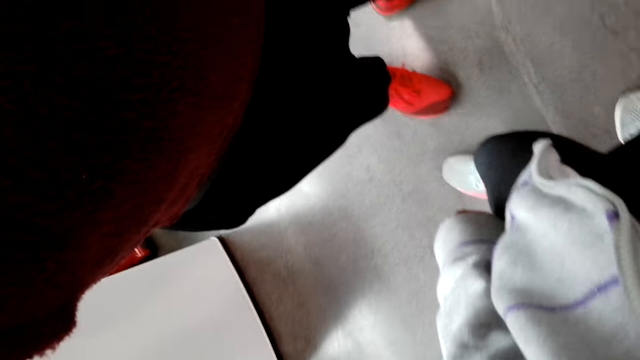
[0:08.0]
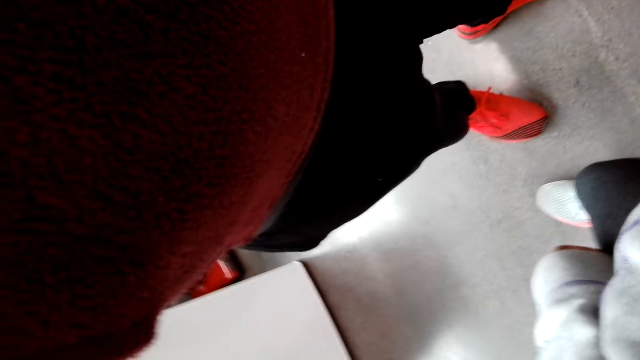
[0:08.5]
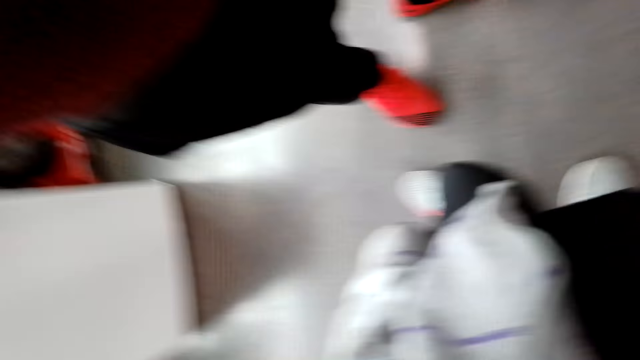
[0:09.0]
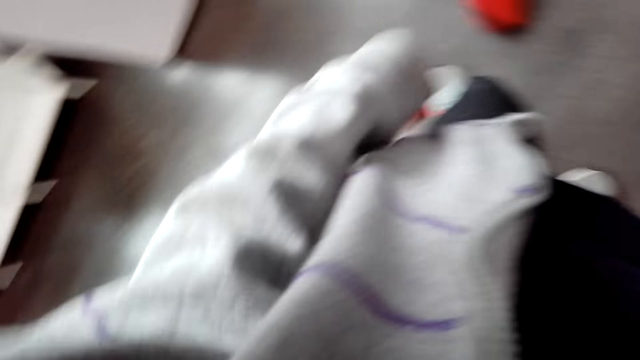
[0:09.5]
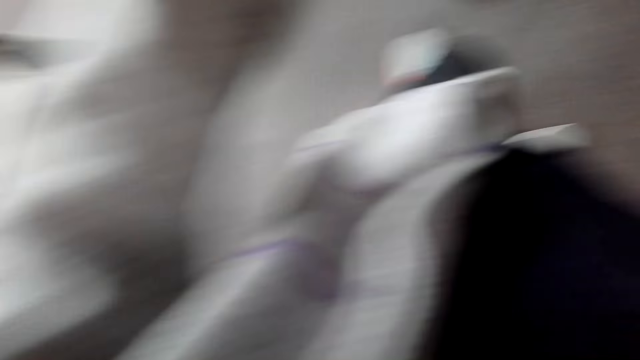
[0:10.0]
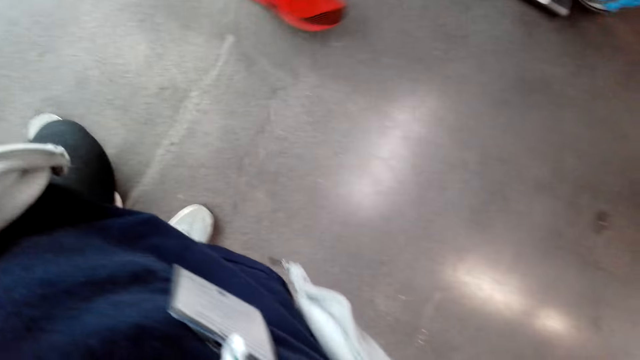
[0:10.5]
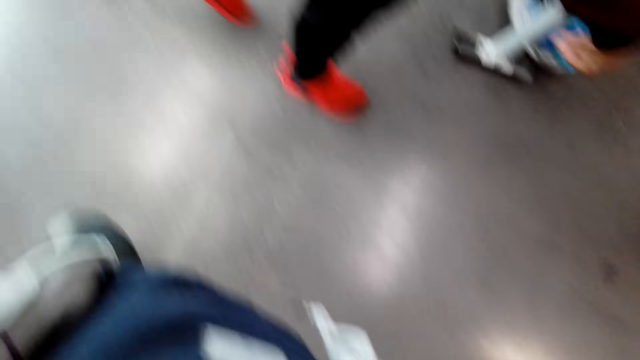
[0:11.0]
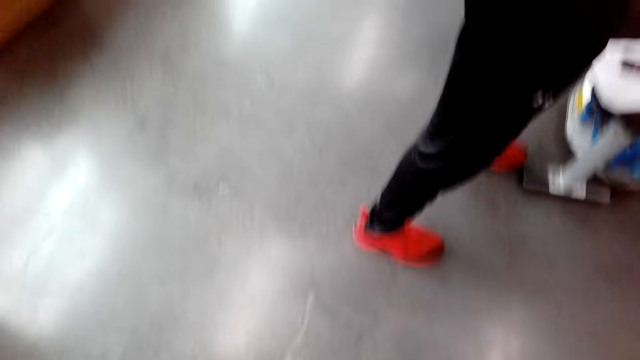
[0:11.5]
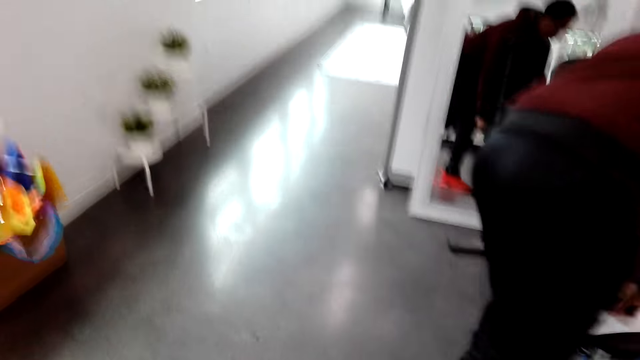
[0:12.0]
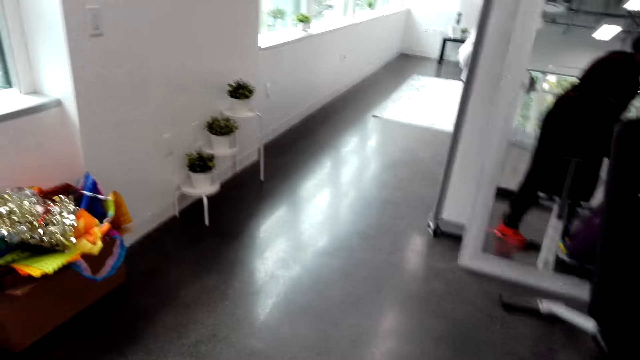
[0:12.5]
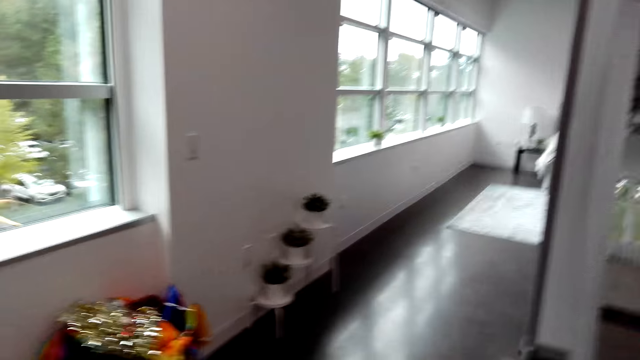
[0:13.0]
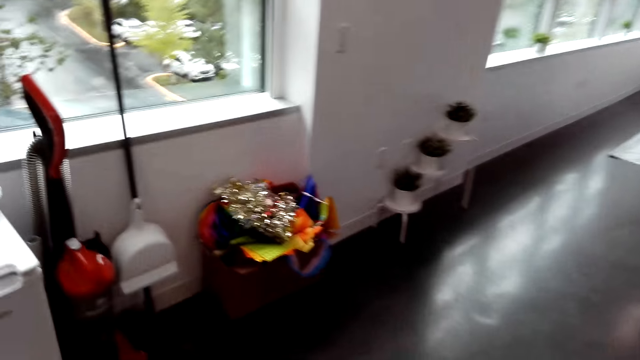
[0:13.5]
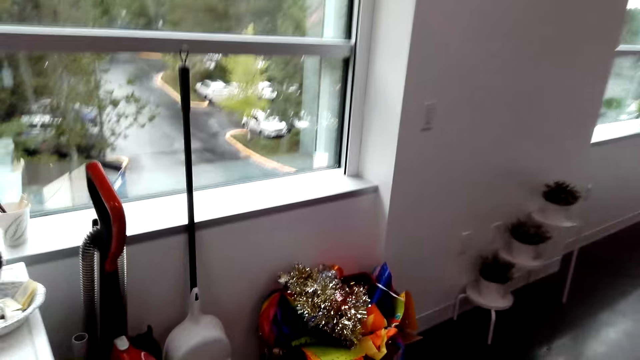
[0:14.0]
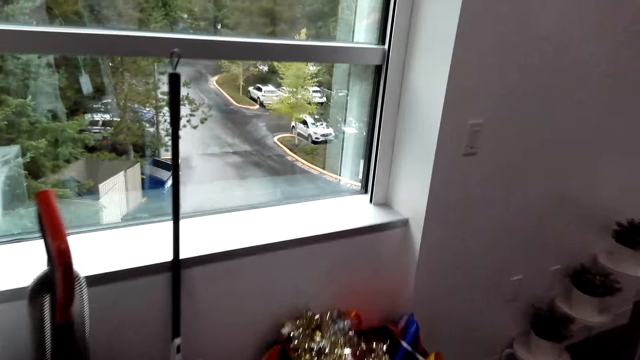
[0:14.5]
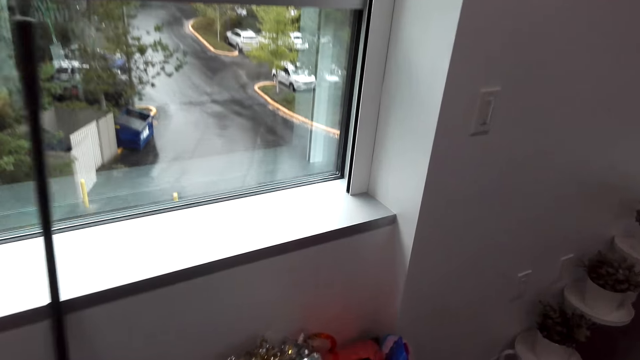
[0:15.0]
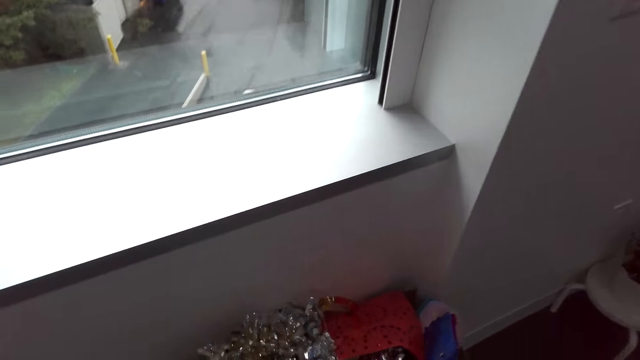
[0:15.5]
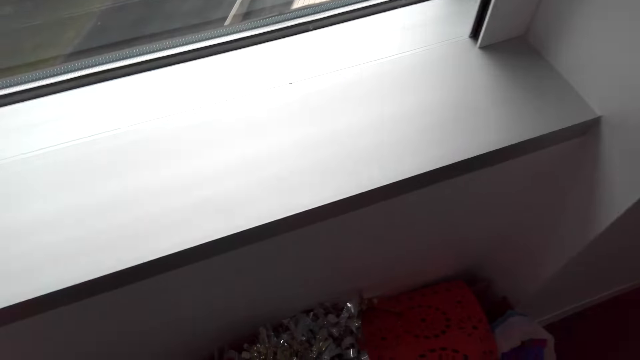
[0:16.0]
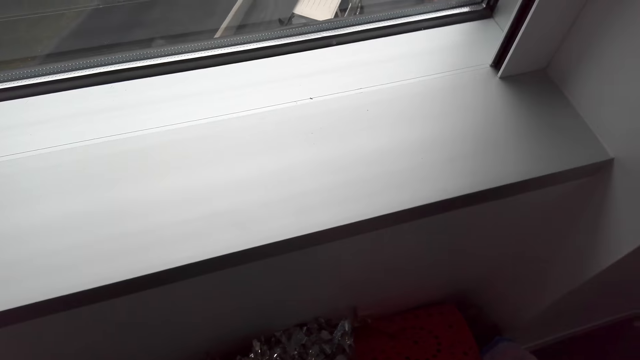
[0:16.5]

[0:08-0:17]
A person moves the hand up. Another person moves to something. The camera wearer walks.

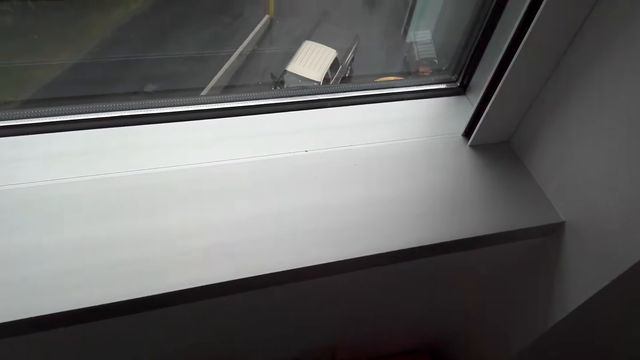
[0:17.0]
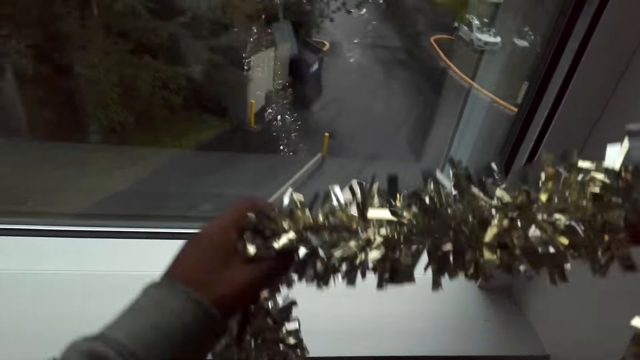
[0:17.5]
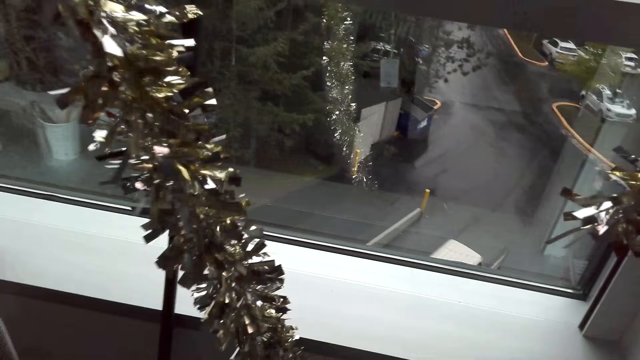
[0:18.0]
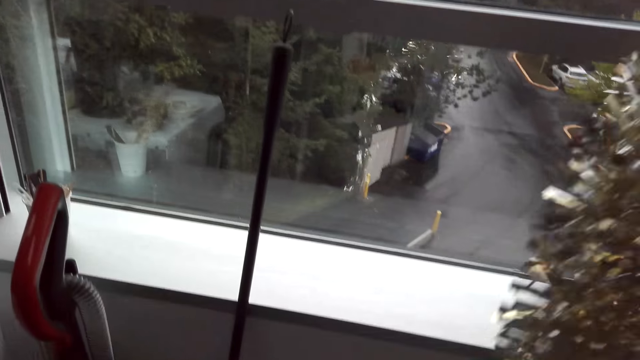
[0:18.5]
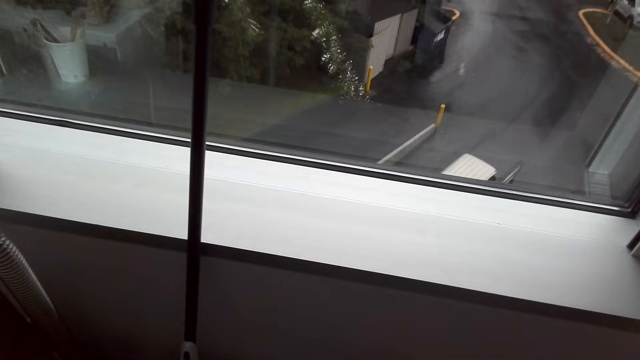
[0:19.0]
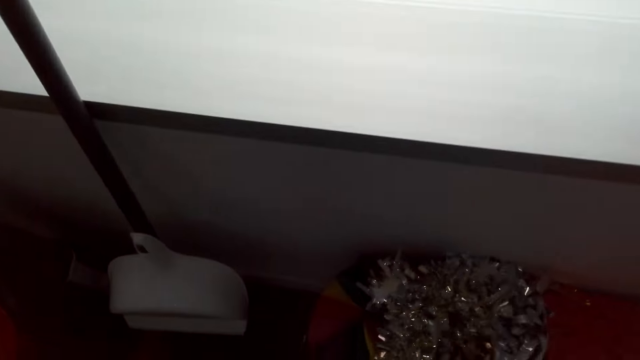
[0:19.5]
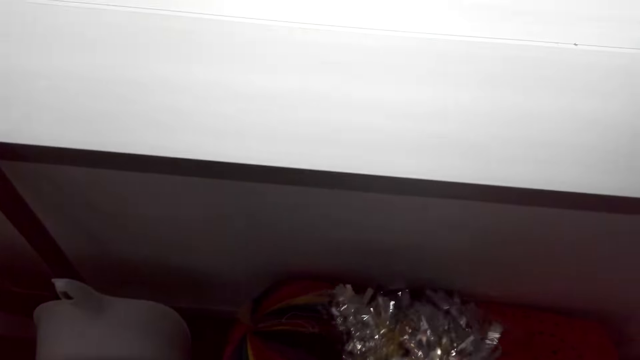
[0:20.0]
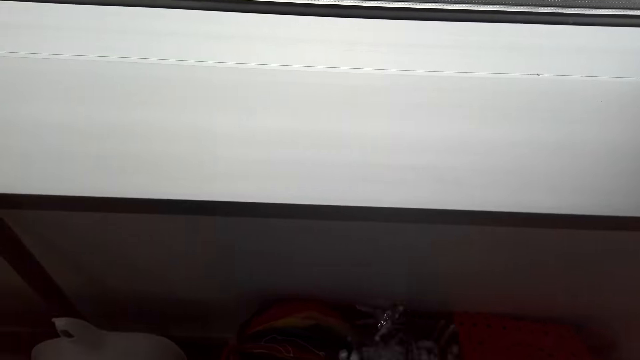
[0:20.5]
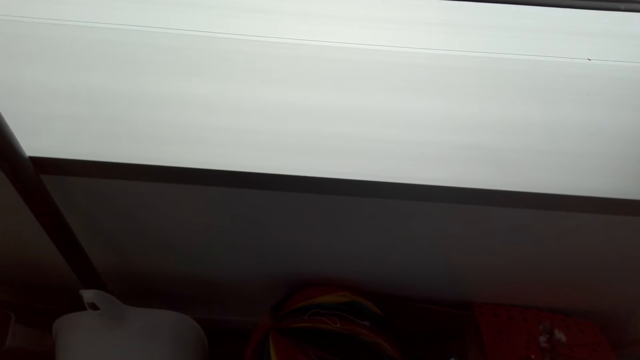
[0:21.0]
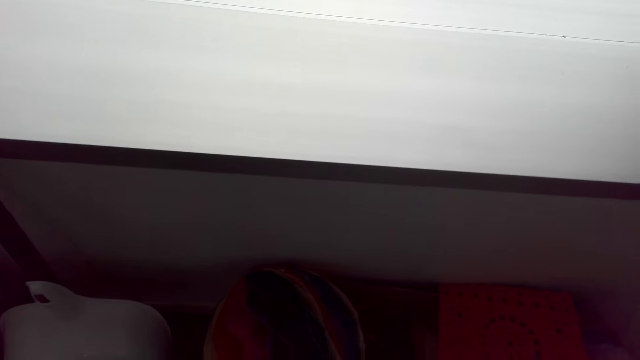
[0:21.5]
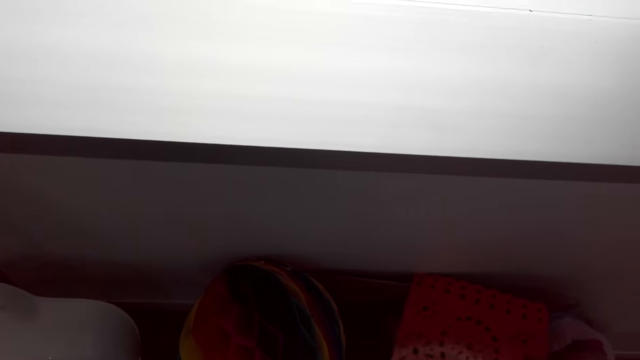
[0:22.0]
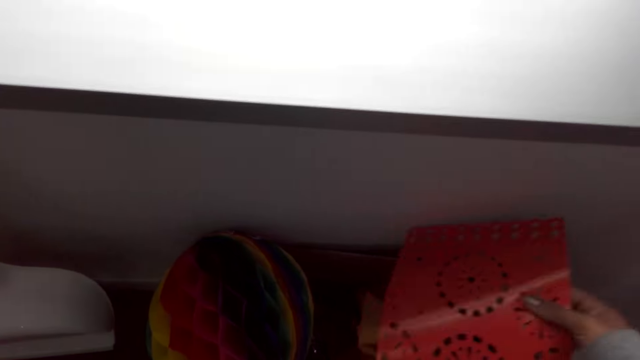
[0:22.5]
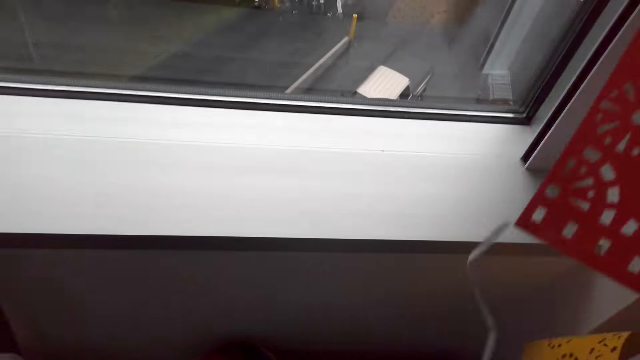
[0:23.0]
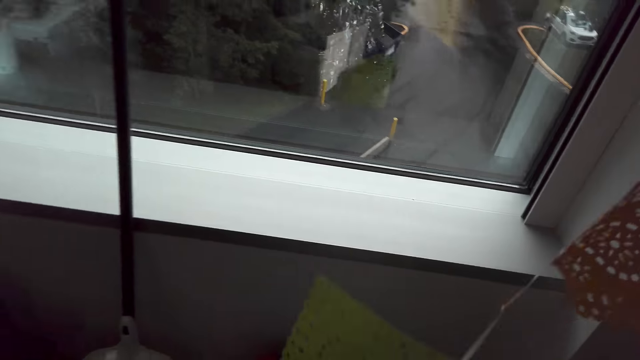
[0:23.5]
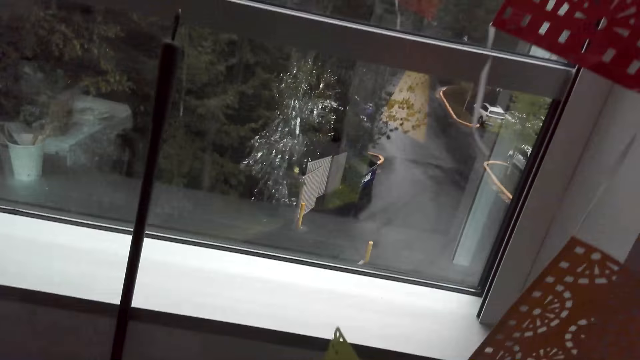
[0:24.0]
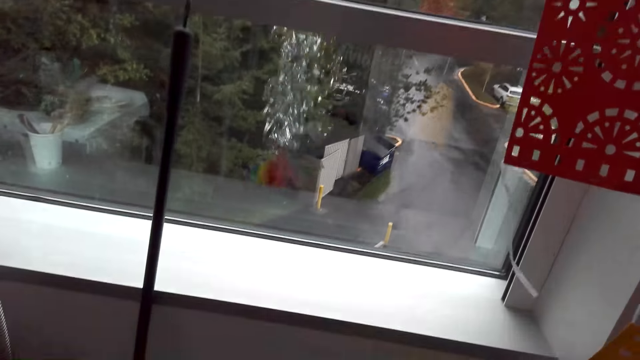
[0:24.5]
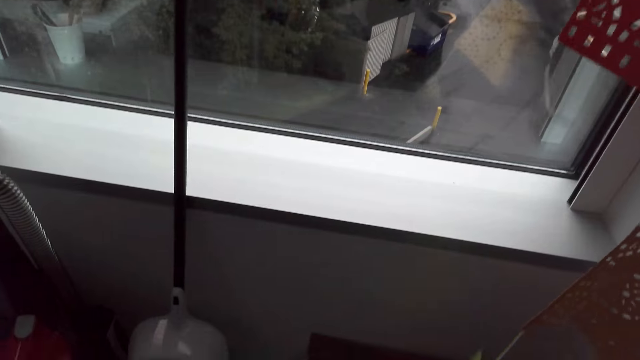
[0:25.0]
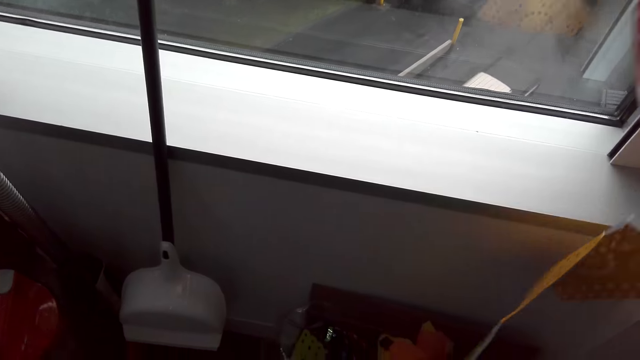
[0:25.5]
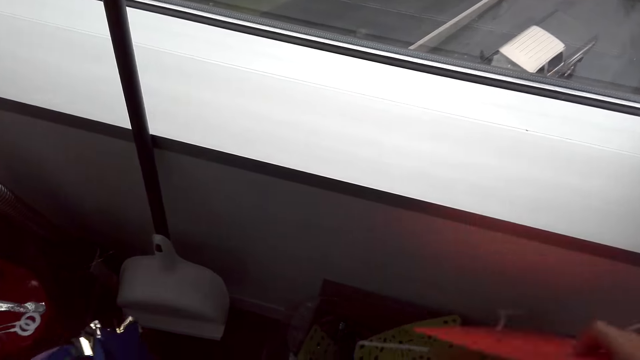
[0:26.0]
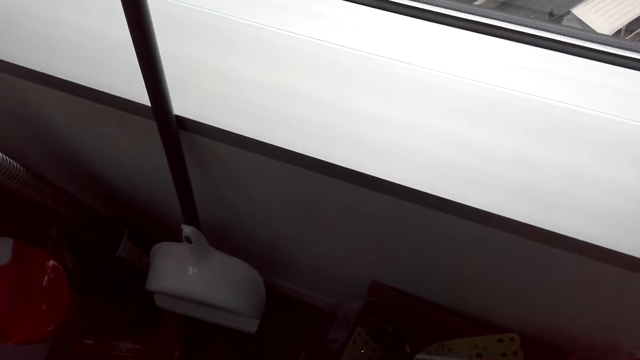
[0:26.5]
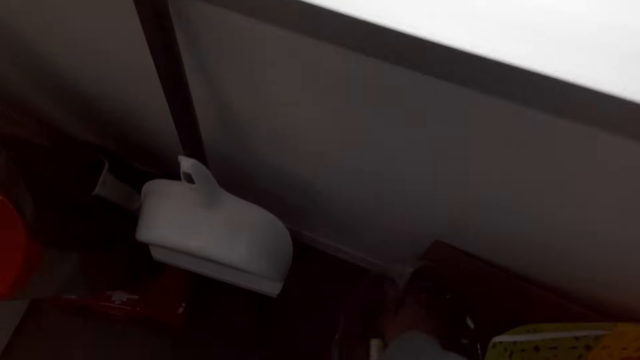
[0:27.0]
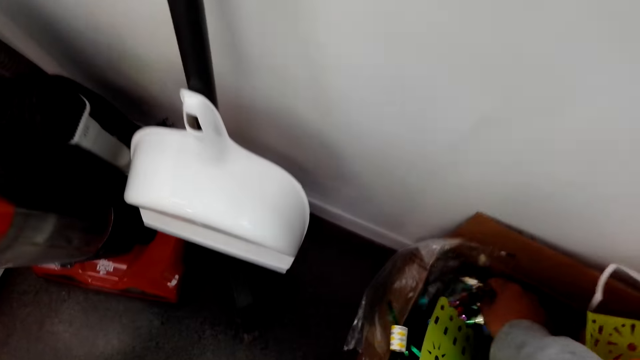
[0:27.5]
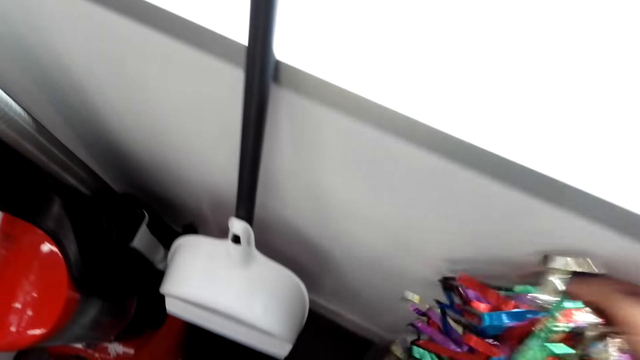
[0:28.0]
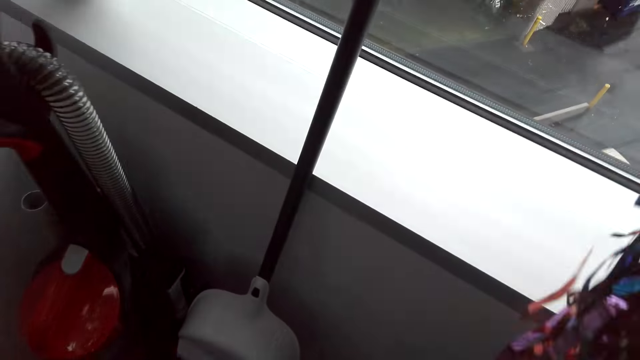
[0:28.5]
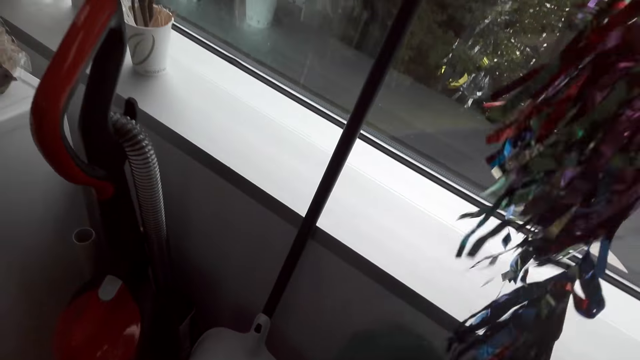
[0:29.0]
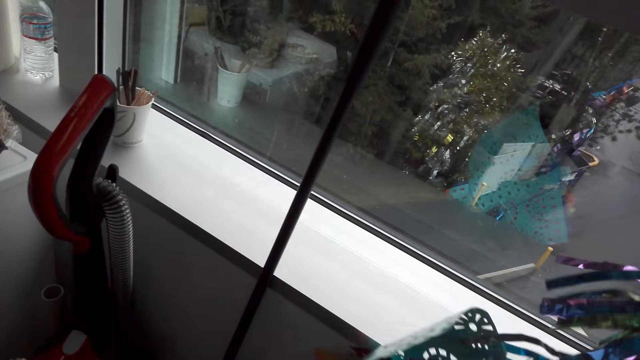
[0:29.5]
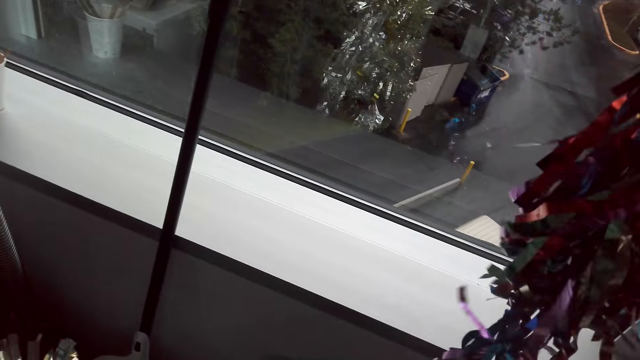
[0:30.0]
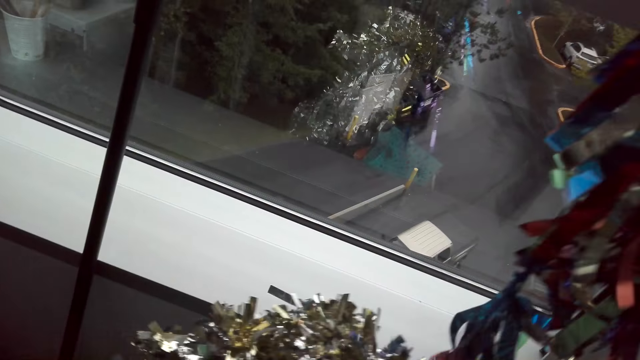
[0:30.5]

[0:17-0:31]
The camera wearer picks up tinsel and garland or ribbons from the carton. They move the ribbons down. They bend. They search decorations in the box. They pick up paper decorations from the carton. They place the paper decoration in the carton. They pick up the tinsel and garland from the carton.
